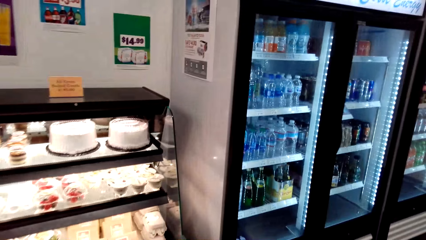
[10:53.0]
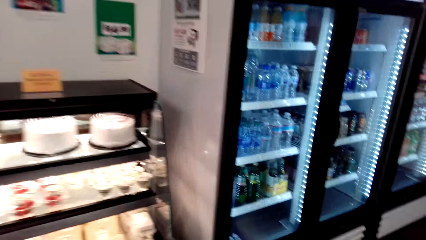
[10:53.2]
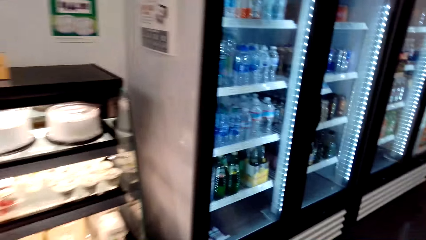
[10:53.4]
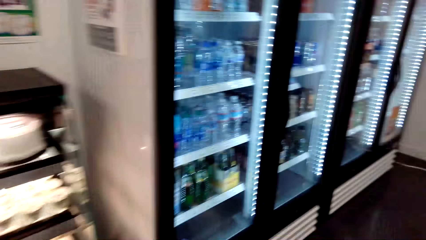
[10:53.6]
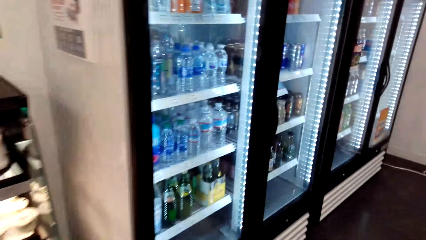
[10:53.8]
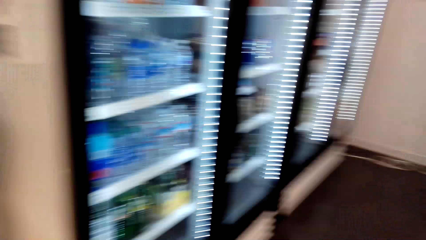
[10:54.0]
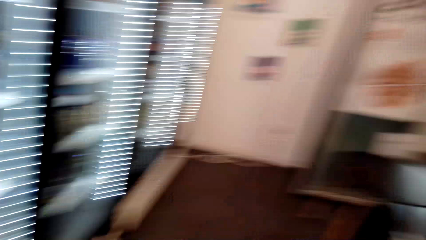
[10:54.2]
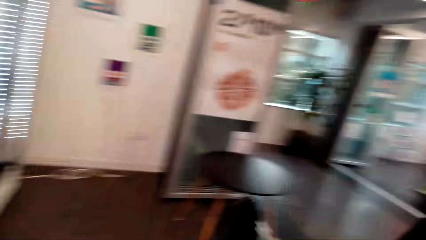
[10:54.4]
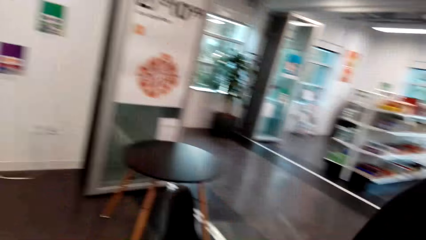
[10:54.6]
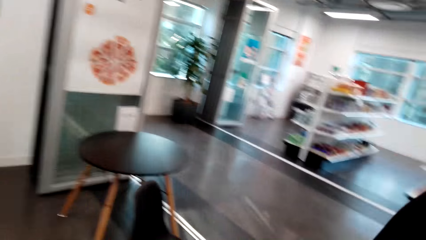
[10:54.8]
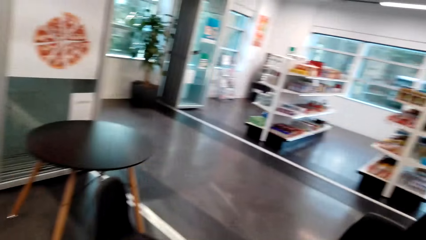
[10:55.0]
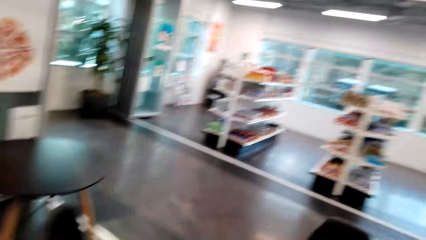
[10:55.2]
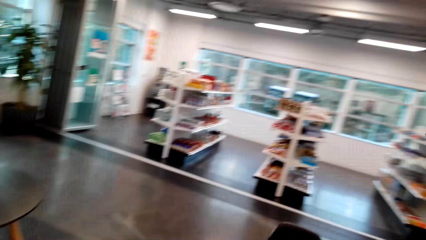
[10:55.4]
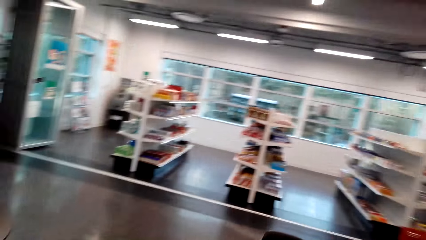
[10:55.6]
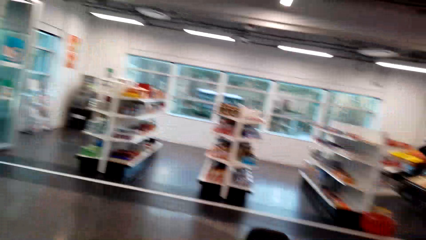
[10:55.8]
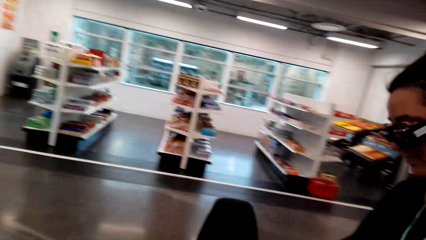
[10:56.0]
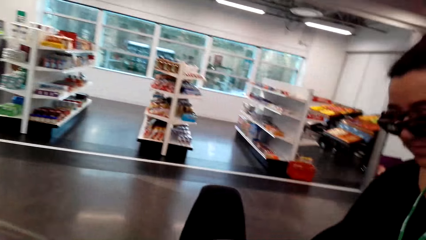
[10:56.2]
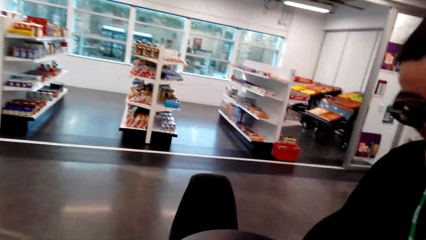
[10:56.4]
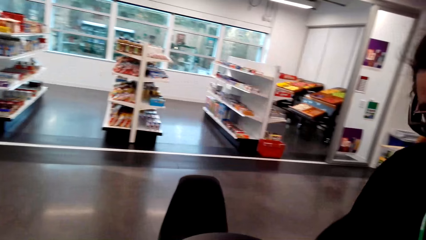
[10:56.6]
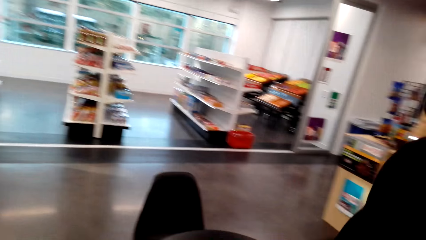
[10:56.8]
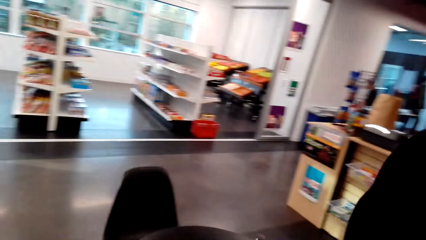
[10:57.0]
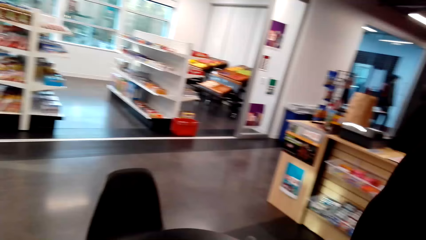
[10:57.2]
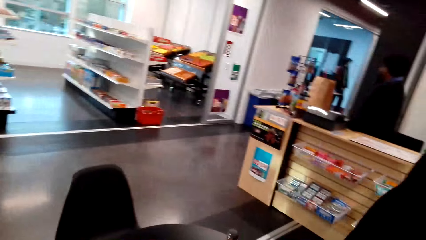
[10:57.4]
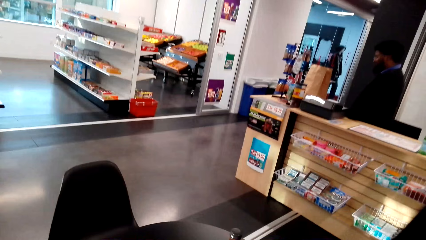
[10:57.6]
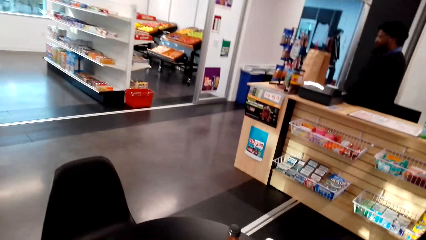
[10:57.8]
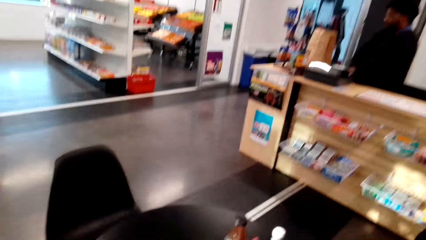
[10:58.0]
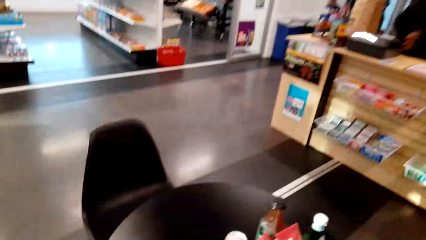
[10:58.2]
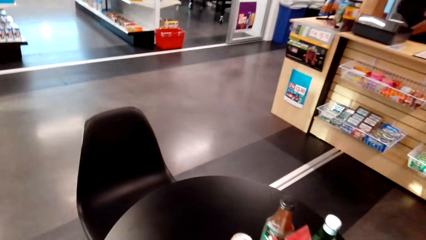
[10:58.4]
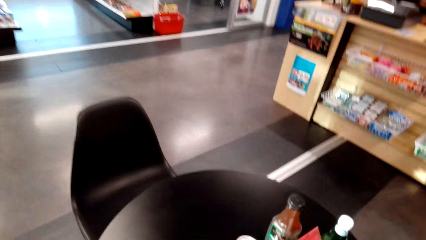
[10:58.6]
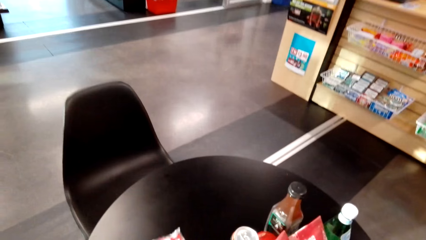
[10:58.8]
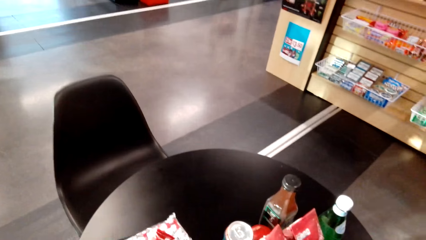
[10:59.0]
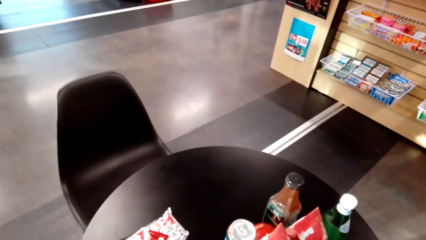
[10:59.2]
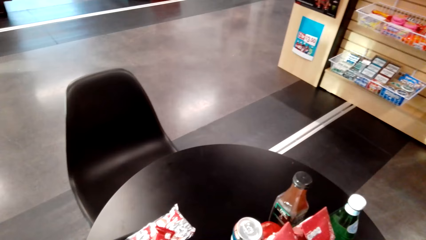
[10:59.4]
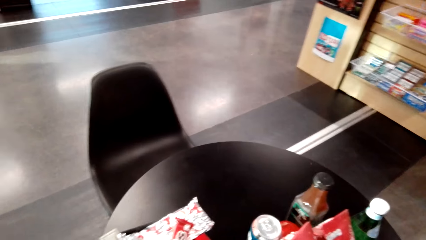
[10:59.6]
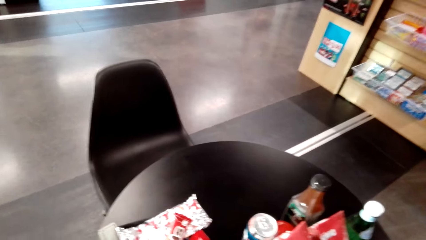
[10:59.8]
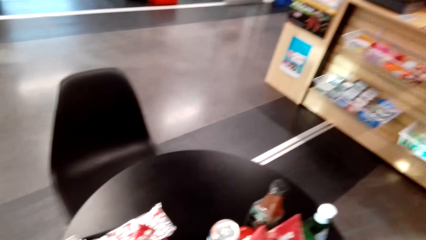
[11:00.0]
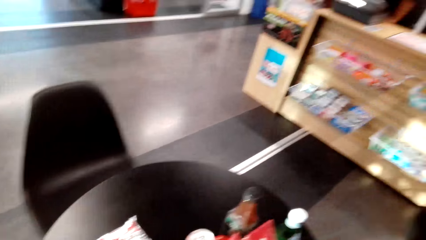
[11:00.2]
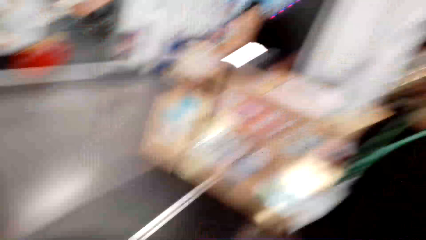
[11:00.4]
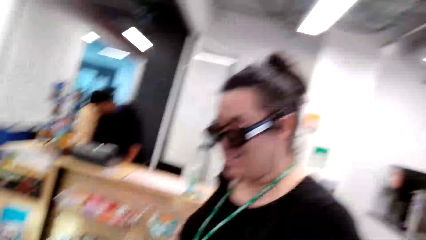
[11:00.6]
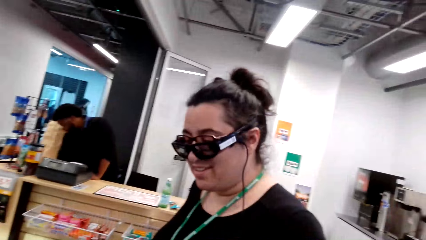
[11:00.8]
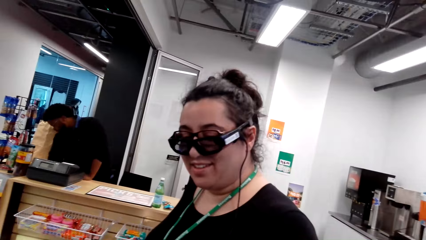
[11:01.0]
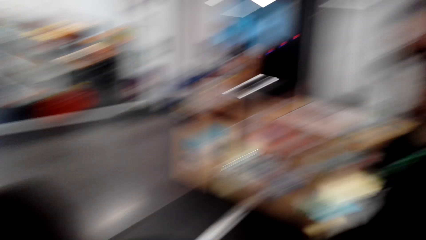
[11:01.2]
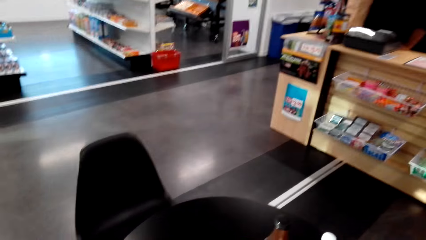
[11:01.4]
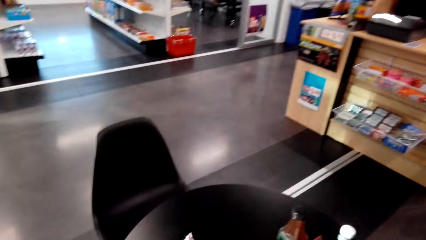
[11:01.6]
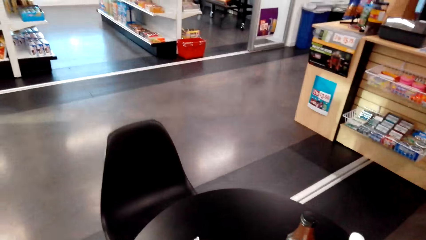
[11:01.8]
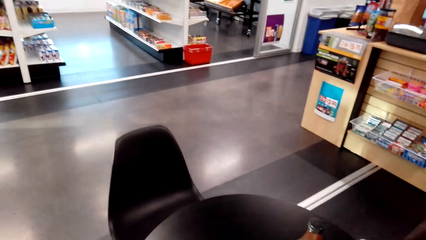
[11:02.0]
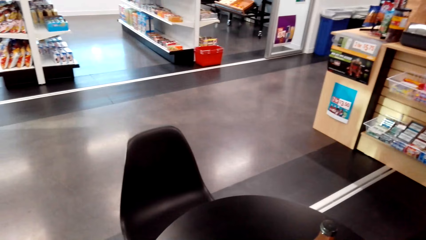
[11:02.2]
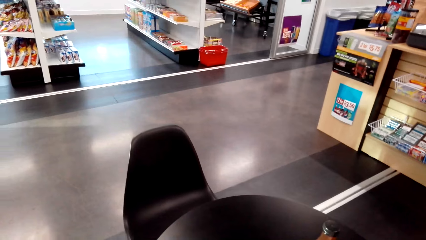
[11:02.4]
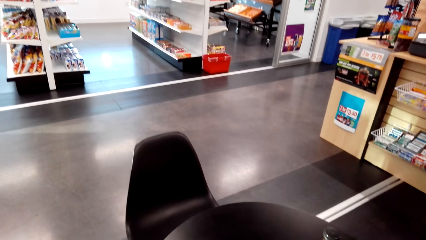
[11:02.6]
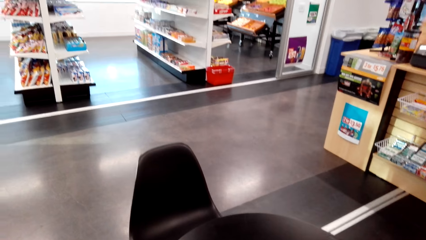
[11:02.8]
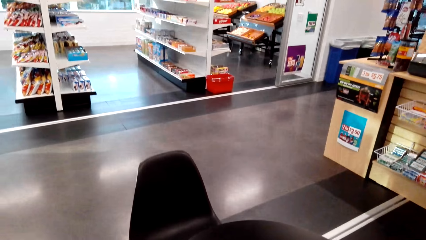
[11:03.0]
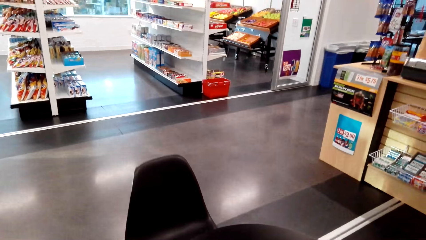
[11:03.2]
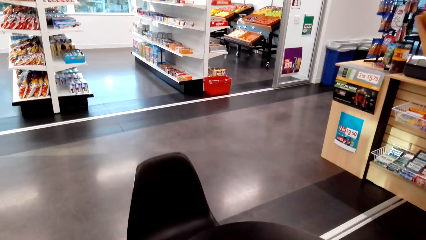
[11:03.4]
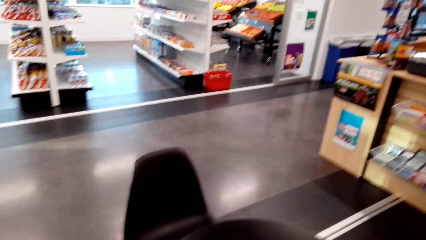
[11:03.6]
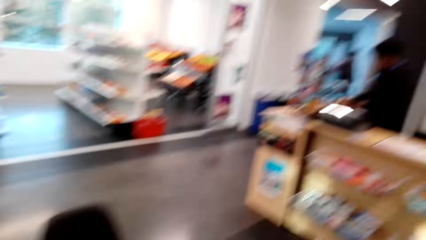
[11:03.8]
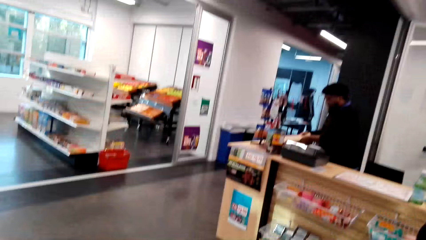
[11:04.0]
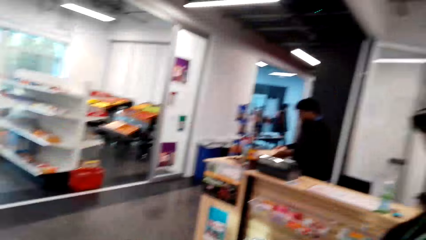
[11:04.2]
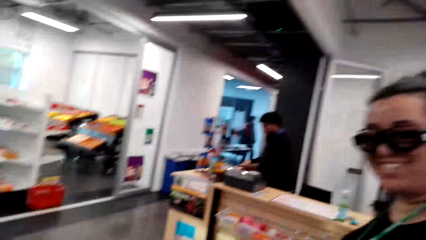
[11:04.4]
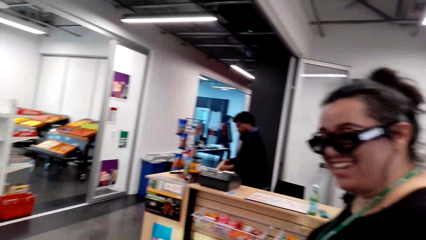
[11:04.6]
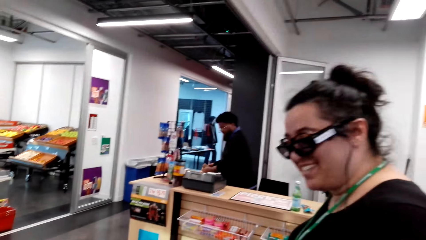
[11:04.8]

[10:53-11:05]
The camera wearer walks around the supermarket. They place a packet on the table. They interact with a woman. They converse with the woman. They stare around.

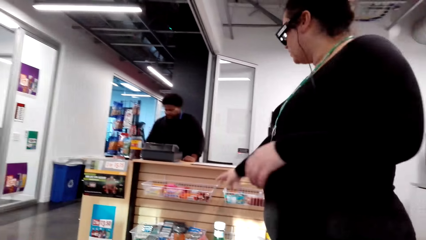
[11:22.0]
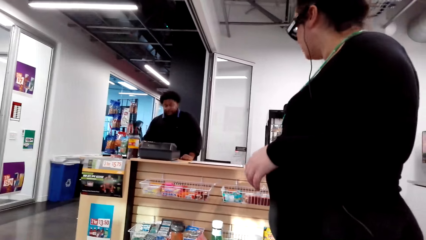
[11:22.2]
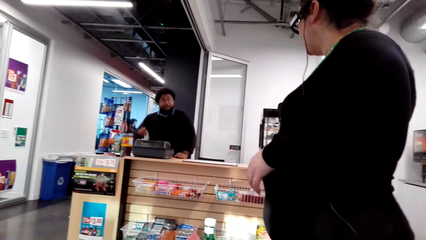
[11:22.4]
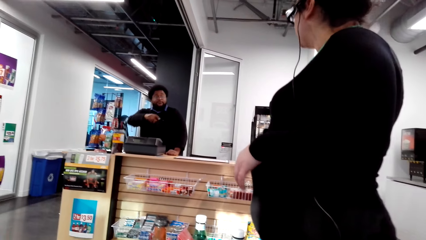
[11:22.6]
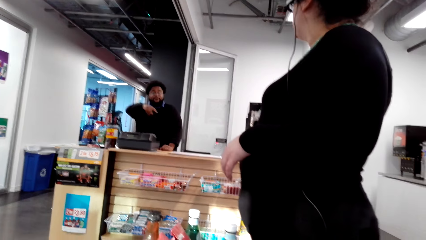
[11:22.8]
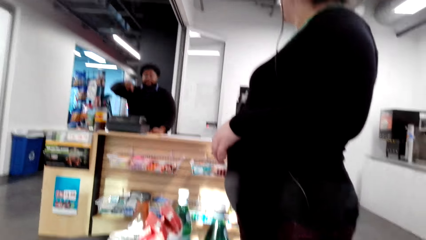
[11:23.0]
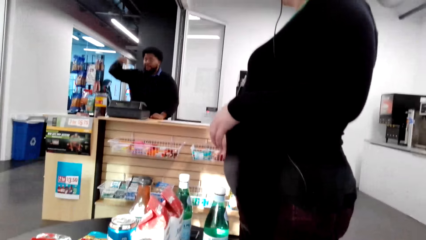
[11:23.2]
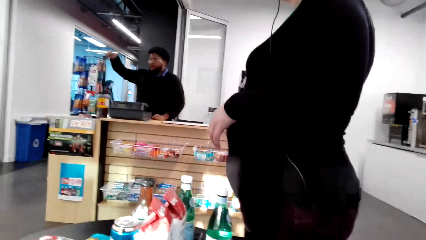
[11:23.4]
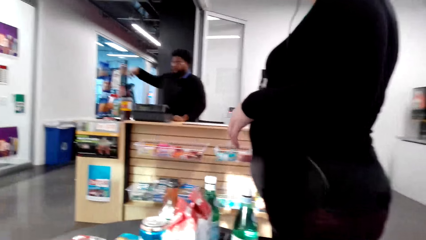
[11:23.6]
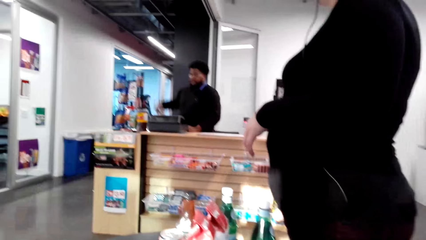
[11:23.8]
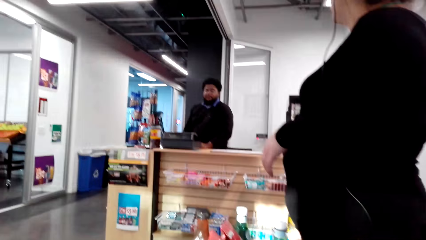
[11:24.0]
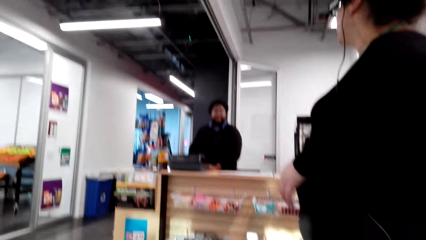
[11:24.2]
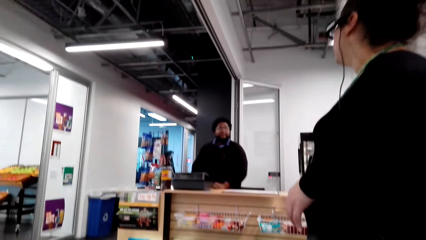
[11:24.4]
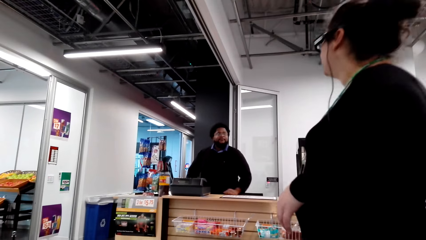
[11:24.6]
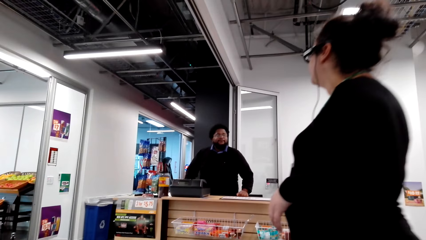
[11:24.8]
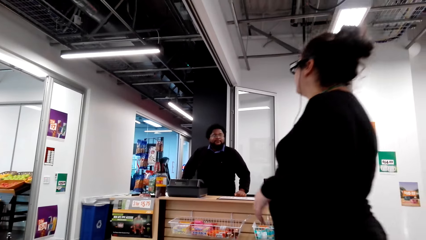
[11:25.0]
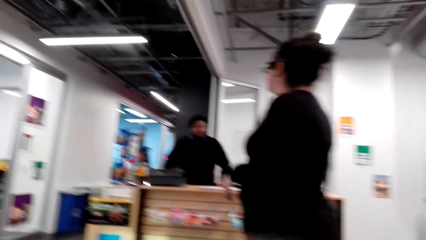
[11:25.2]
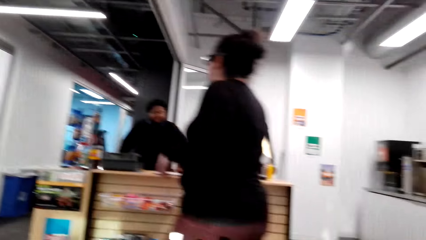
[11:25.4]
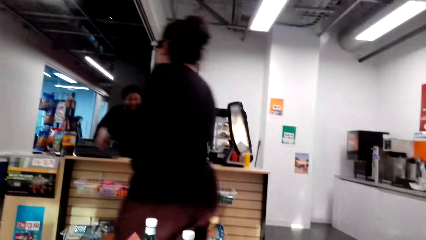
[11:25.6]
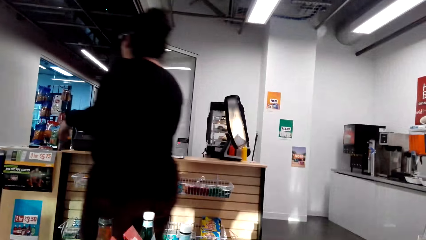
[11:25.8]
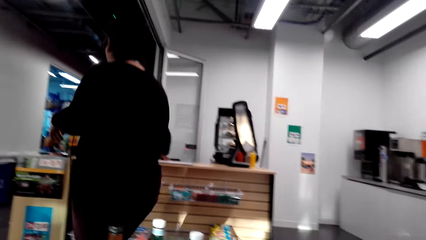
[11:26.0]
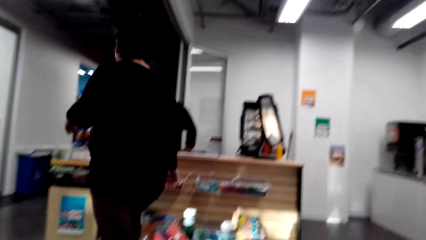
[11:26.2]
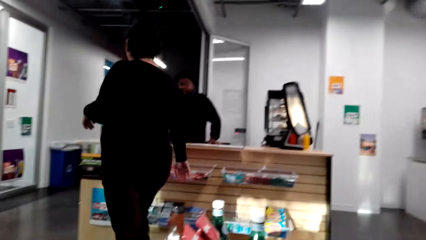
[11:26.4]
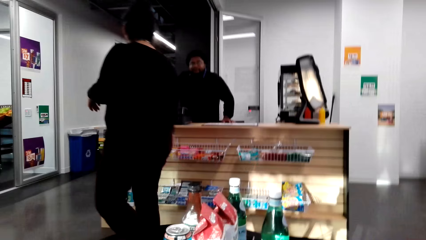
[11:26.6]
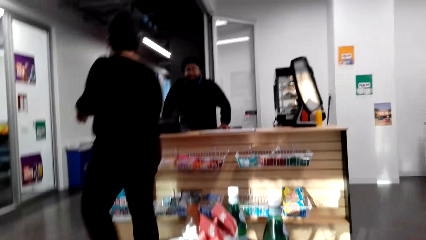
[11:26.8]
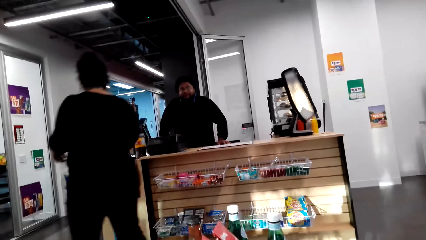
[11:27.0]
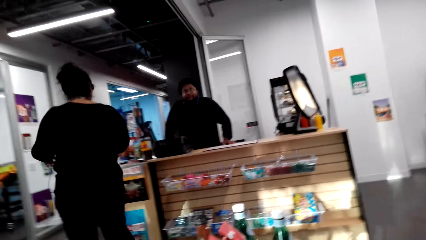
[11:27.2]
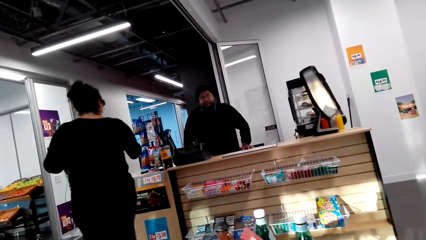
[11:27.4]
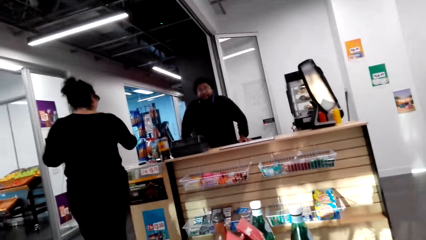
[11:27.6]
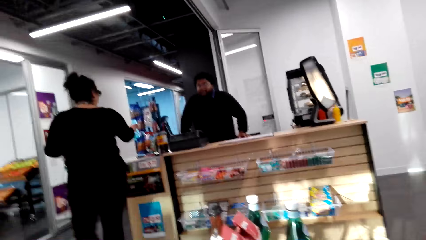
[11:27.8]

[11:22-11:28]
A woman interacts with a cashier. The cashier responds to the woman. The woman moves around. The camera wearer converses with the woman. They interact with the woman.
